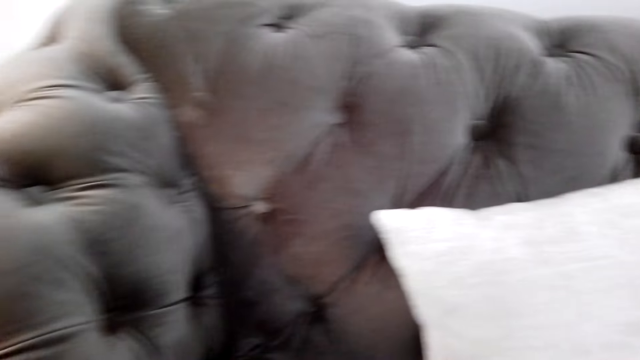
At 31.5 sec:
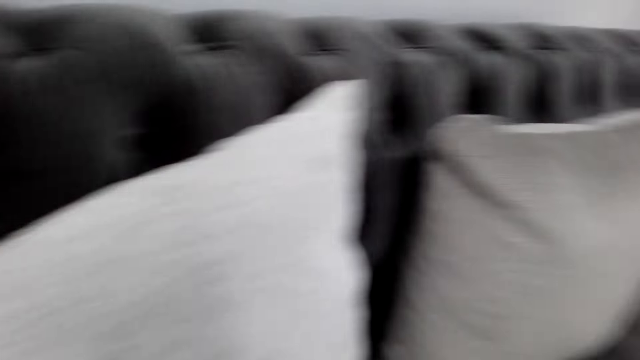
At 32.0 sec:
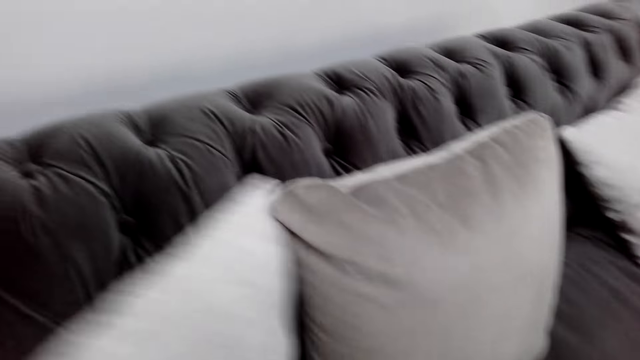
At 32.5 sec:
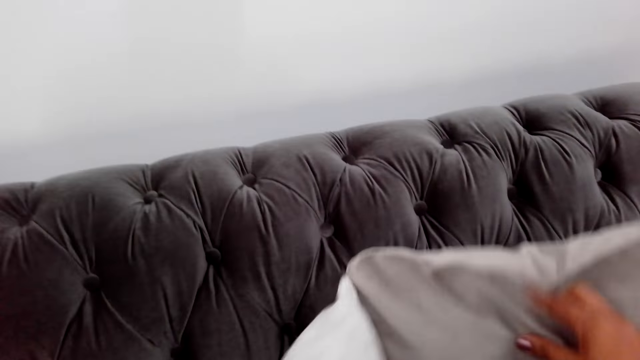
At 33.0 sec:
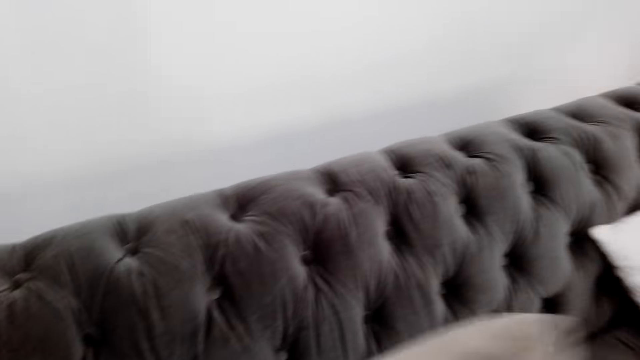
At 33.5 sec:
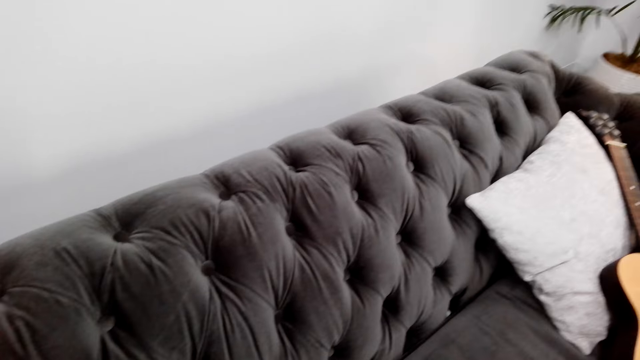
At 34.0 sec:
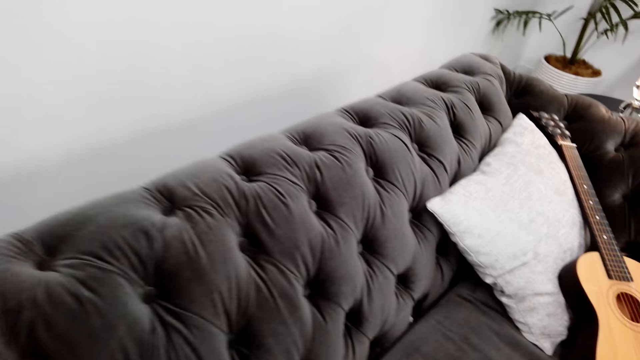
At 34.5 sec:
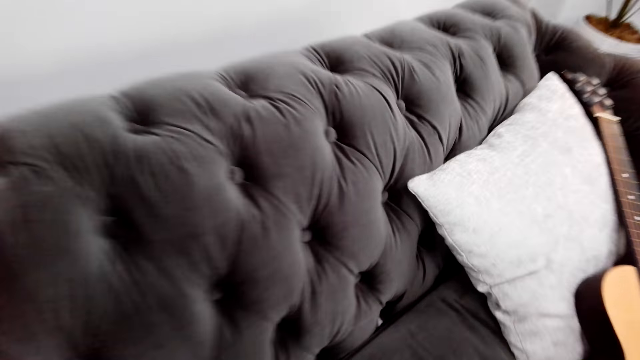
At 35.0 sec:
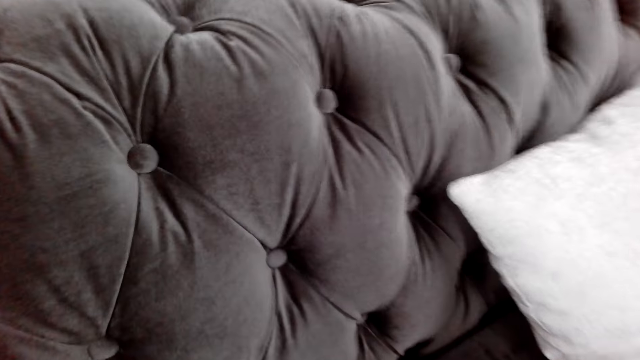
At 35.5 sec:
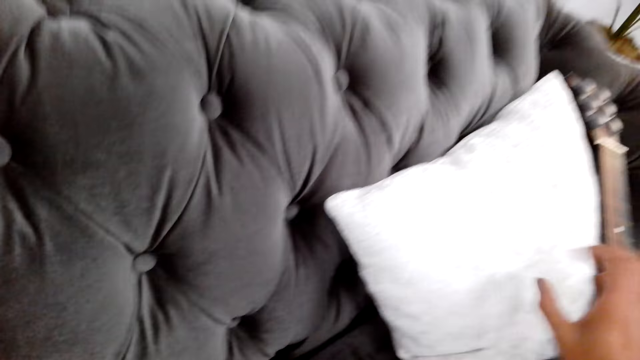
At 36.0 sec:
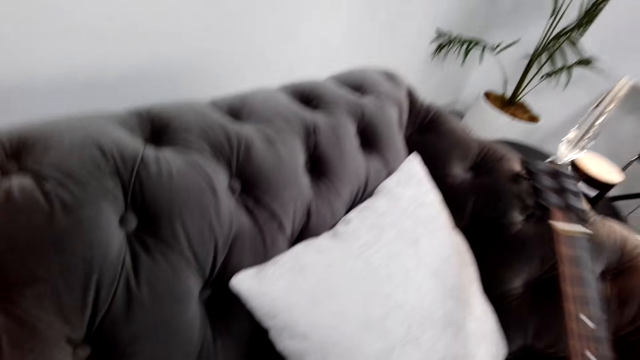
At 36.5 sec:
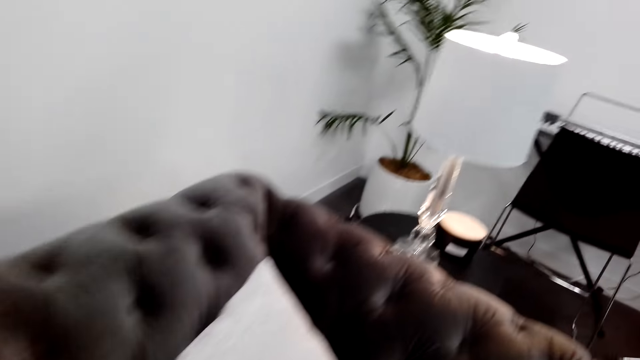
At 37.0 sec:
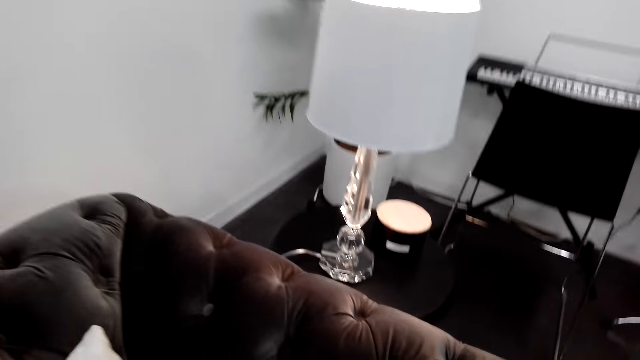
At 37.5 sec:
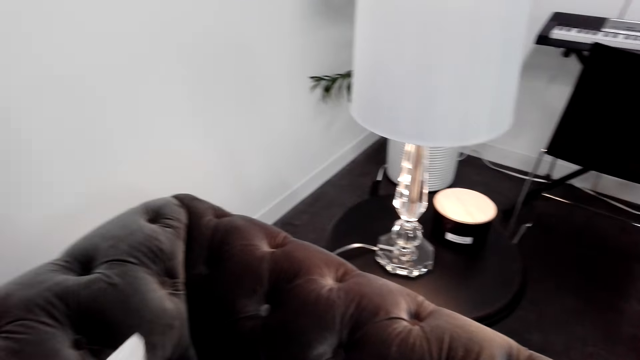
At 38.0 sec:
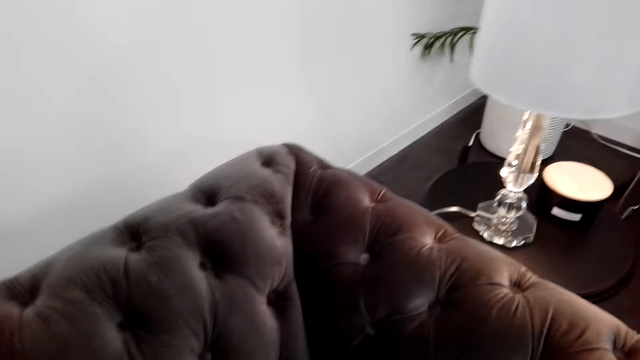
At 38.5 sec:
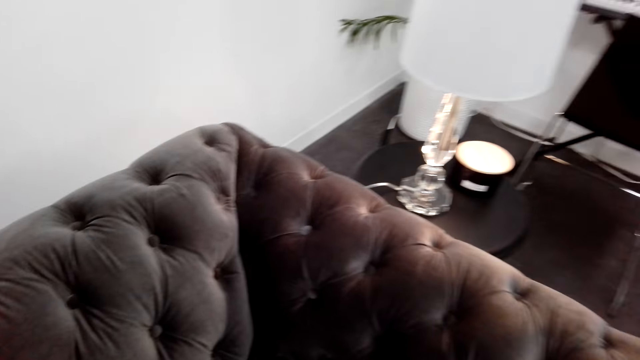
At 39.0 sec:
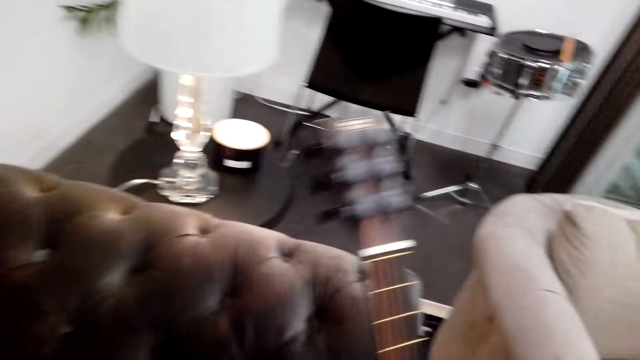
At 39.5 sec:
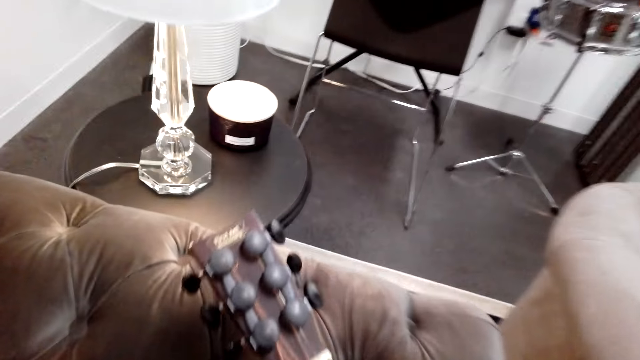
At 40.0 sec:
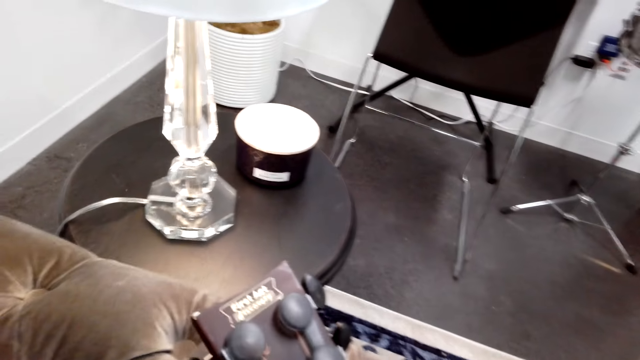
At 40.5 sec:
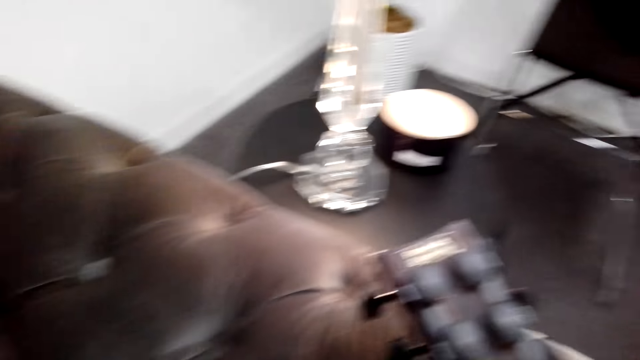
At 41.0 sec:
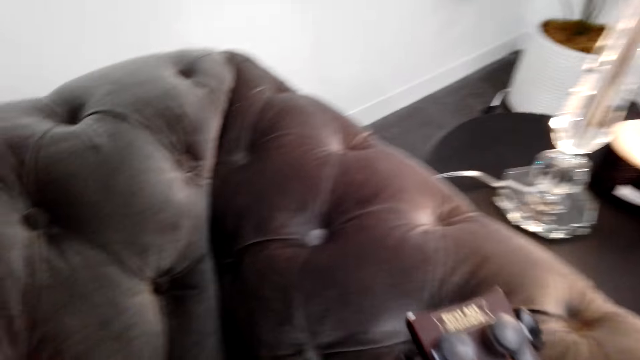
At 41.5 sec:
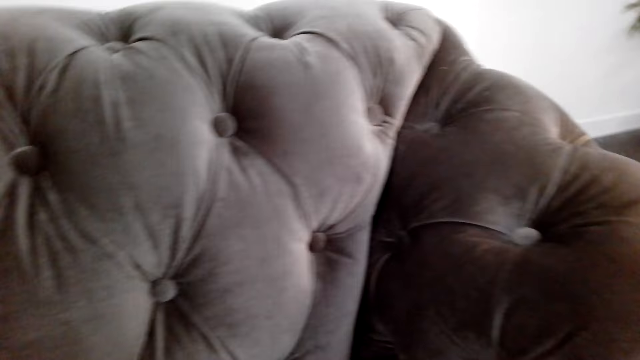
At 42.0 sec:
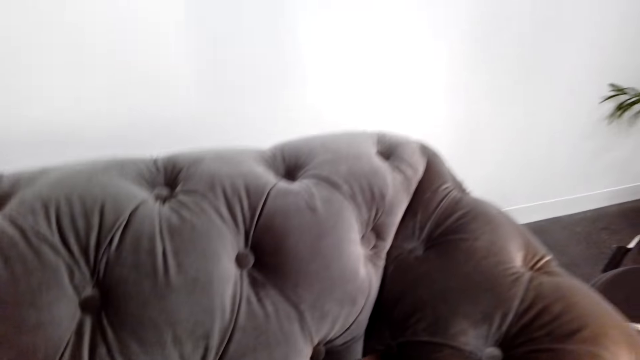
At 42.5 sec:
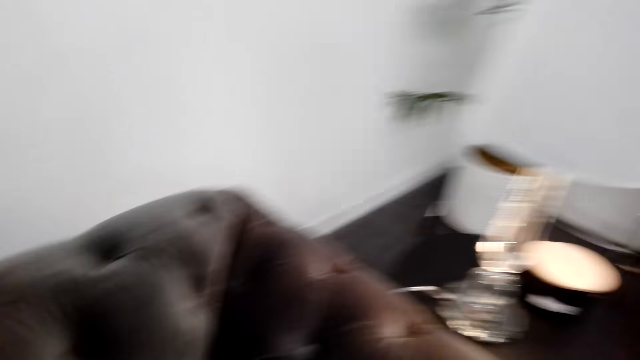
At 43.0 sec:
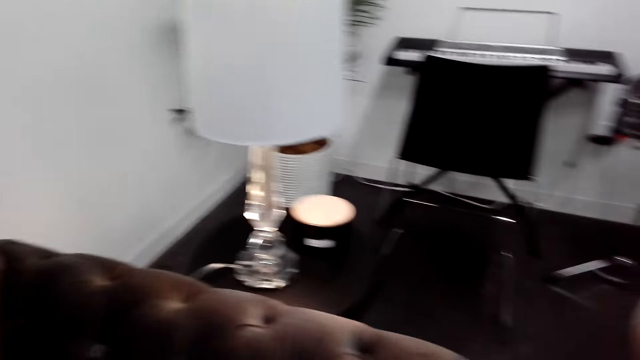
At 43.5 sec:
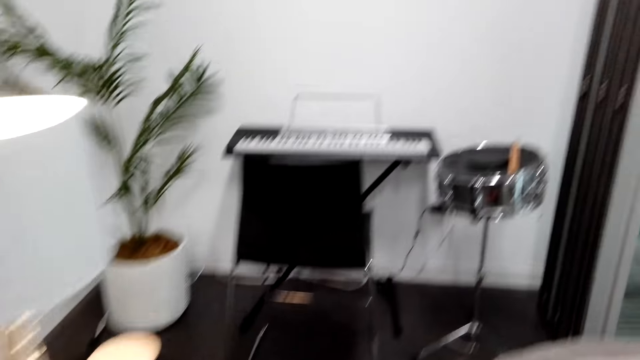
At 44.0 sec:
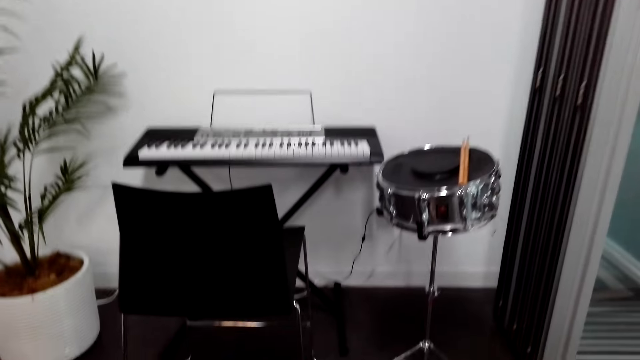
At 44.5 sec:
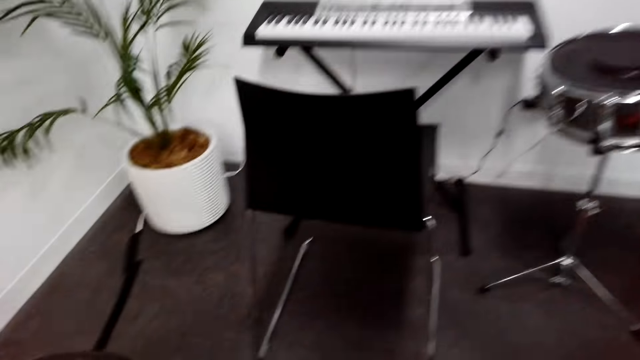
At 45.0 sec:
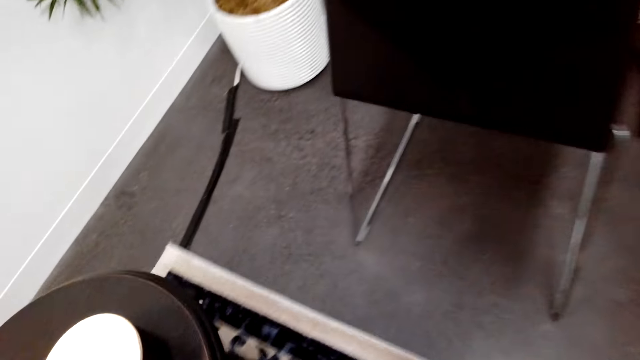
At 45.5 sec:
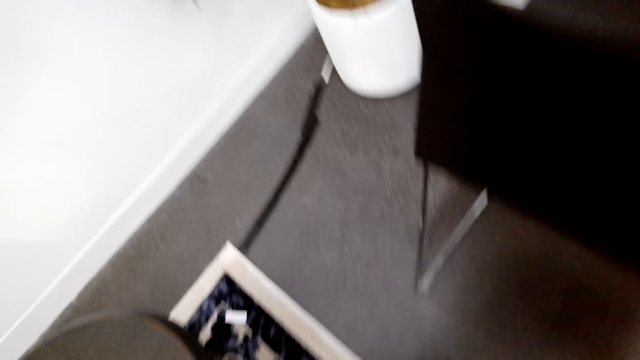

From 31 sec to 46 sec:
The camera wearer picks up the pillows. They hold the throw pillows on a sofa. They walk around the room. They lift a guitar. They turn around the room. They move the throw pillow on the sofa. They place the guitar on a sofa handle. They walk around the room. They look around the room.

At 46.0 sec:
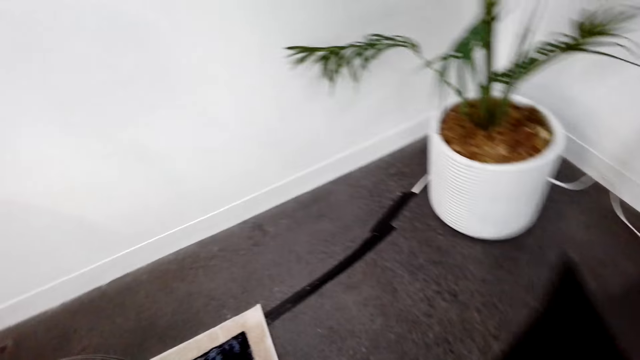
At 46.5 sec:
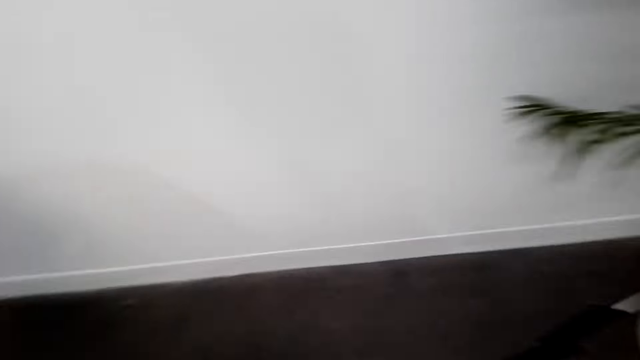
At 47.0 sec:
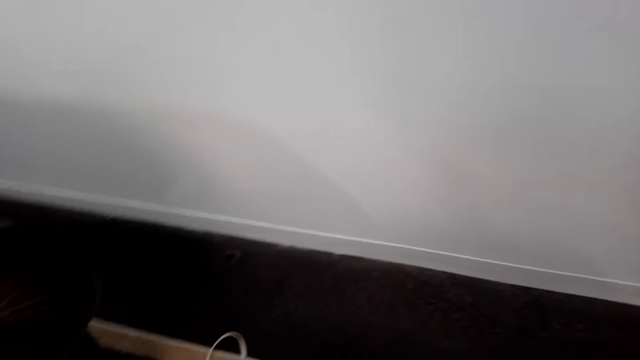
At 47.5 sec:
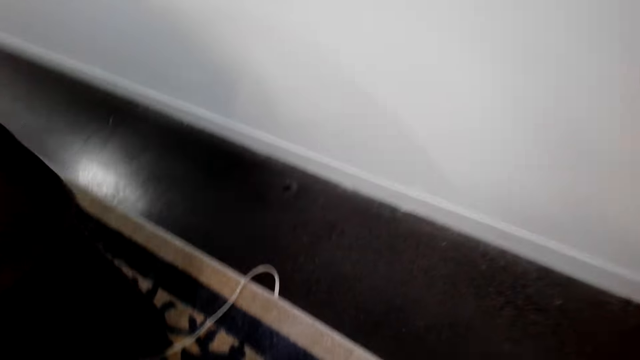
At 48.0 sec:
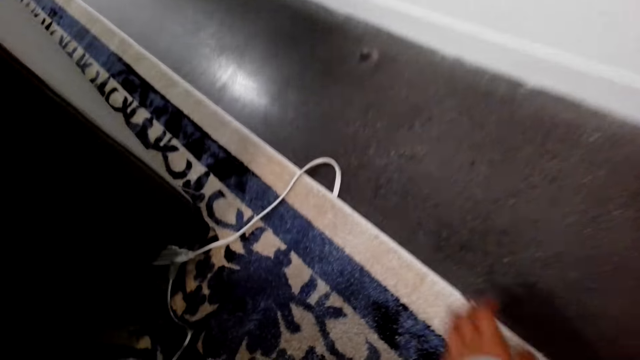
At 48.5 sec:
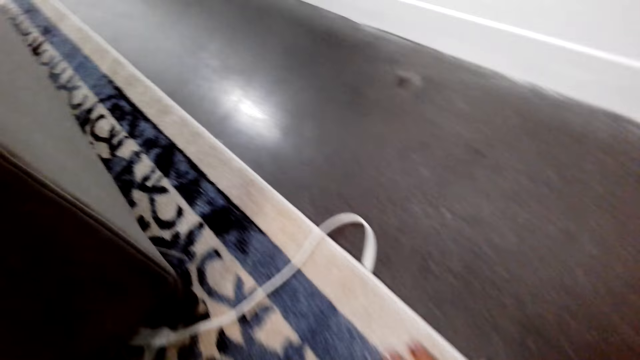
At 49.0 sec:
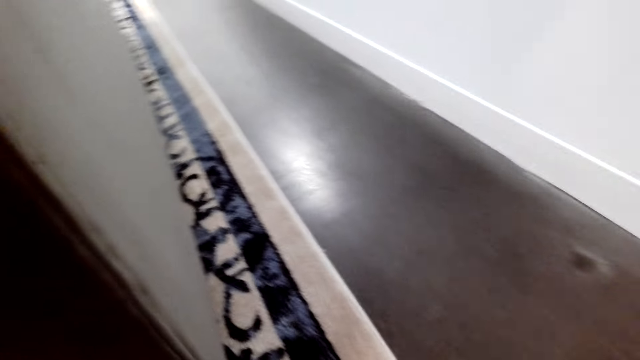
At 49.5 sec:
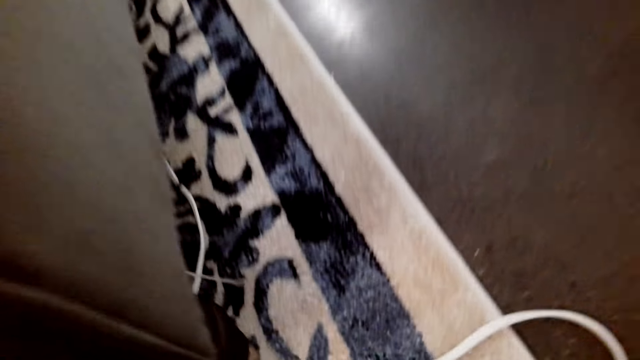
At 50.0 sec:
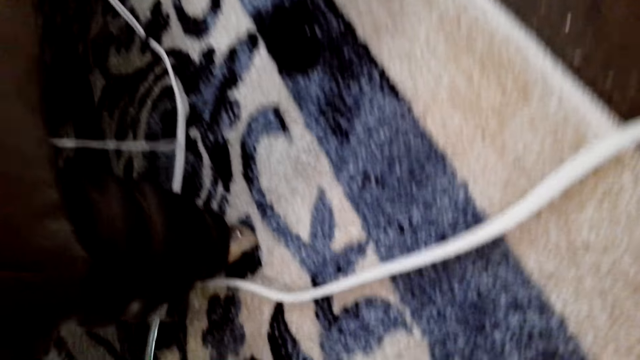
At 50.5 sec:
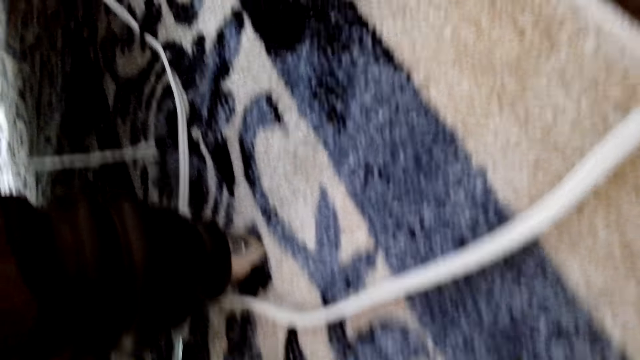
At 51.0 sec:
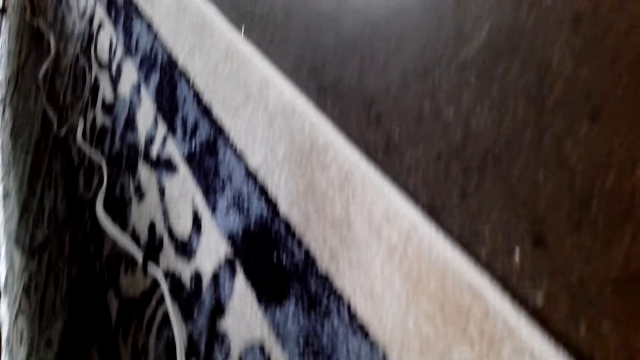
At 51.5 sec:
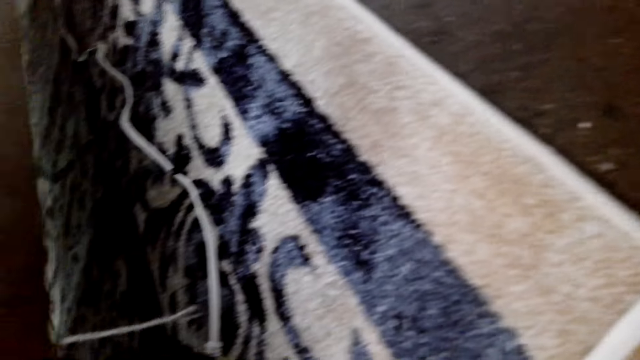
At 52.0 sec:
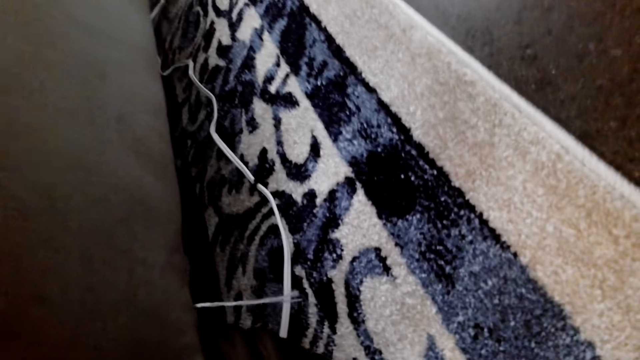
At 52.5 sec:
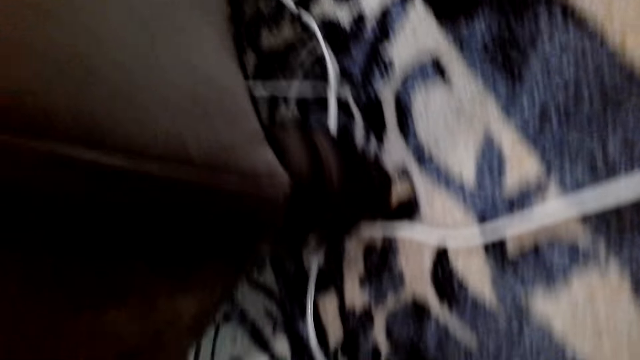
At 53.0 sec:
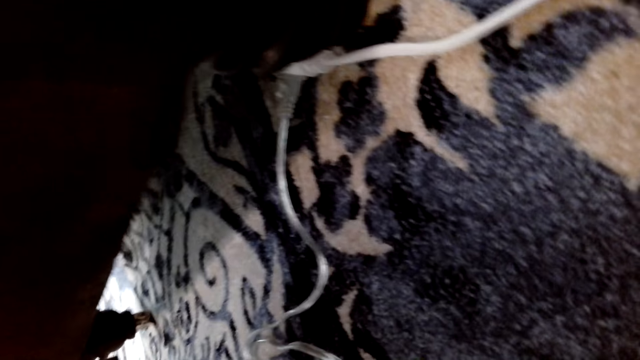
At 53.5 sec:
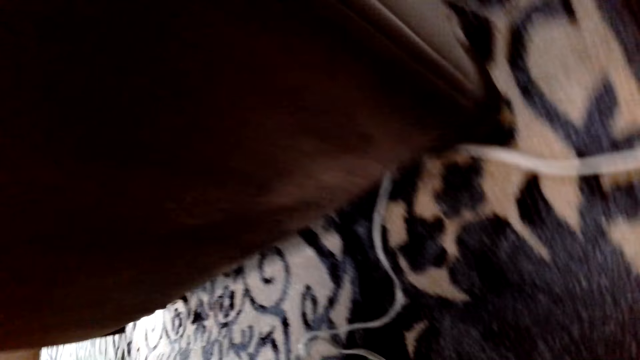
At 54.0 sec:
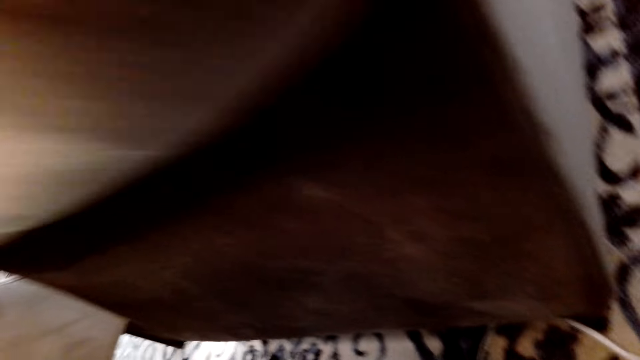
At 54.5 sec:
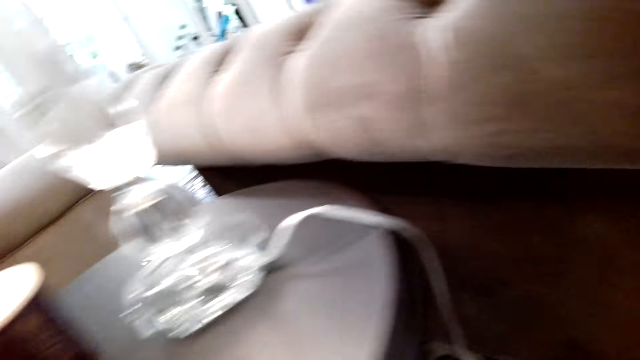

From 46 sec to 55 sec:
The camera wearer looks around the floor.
